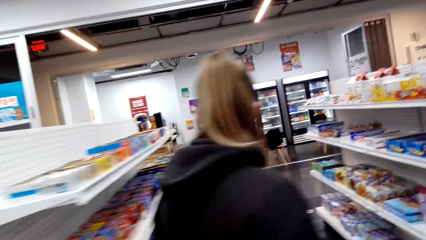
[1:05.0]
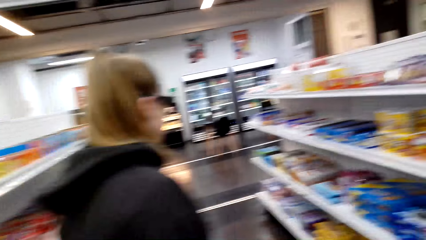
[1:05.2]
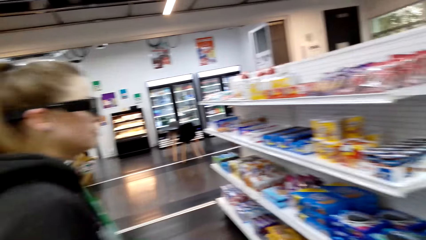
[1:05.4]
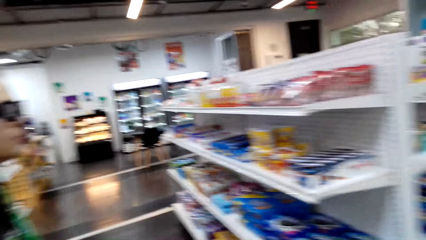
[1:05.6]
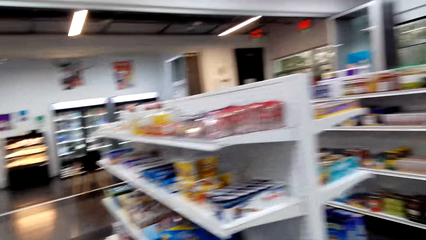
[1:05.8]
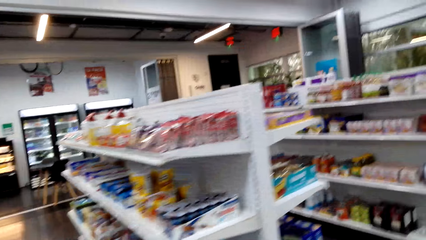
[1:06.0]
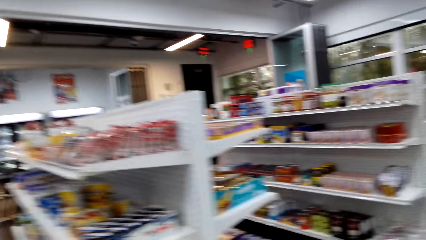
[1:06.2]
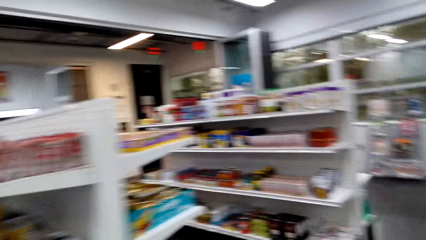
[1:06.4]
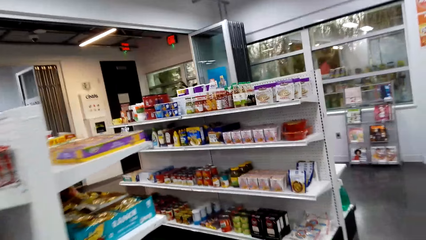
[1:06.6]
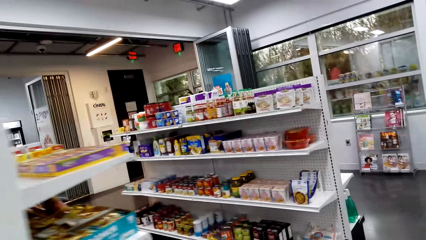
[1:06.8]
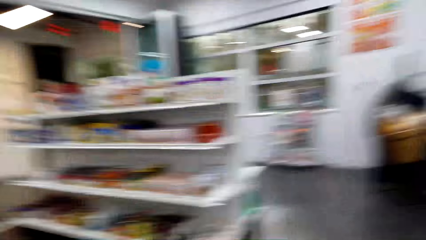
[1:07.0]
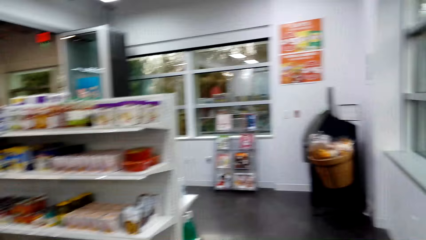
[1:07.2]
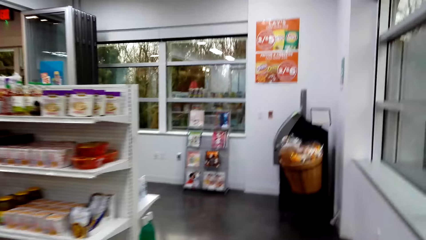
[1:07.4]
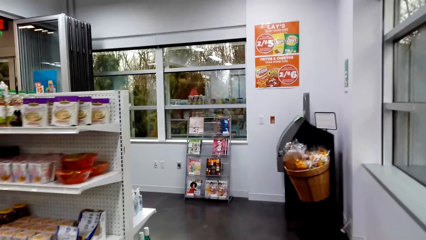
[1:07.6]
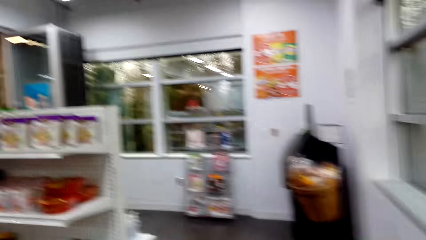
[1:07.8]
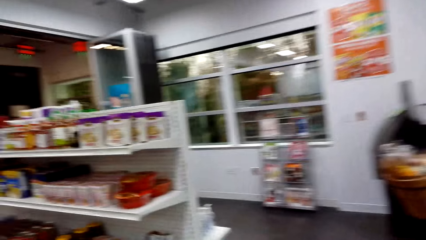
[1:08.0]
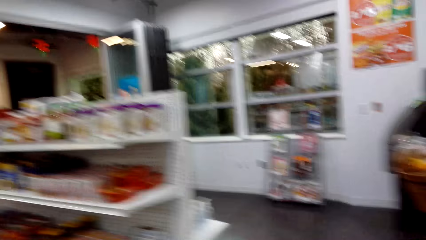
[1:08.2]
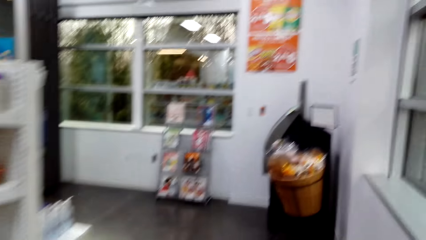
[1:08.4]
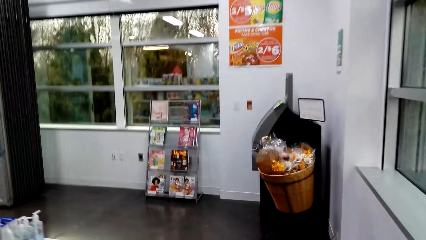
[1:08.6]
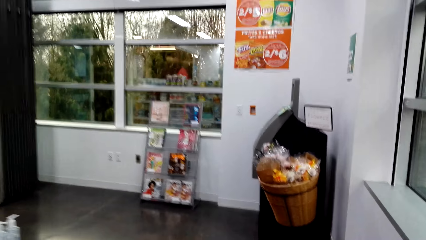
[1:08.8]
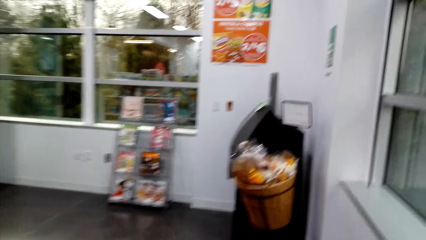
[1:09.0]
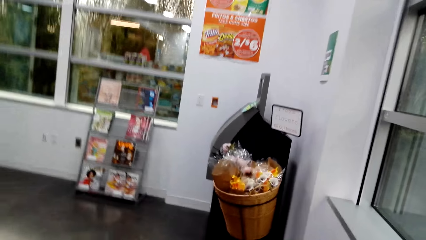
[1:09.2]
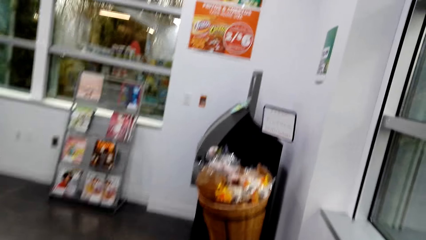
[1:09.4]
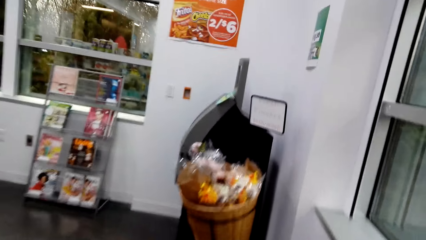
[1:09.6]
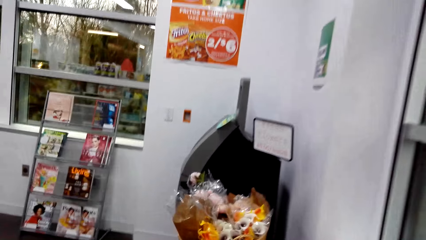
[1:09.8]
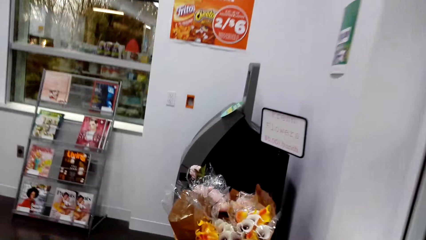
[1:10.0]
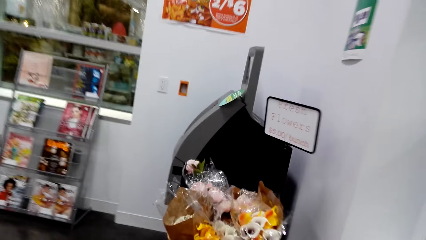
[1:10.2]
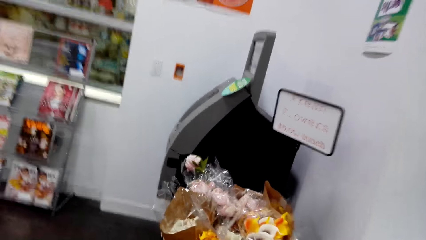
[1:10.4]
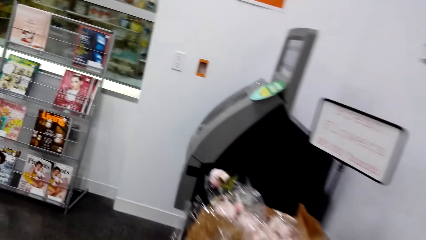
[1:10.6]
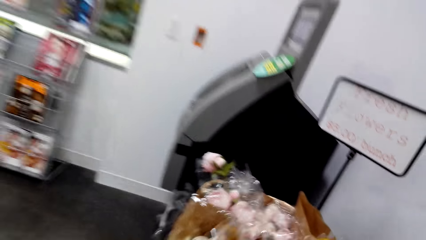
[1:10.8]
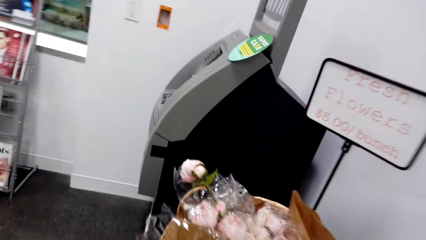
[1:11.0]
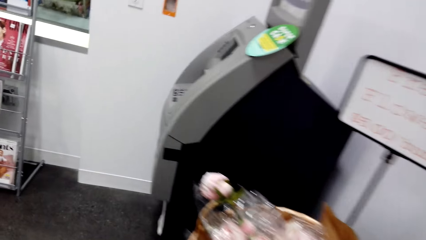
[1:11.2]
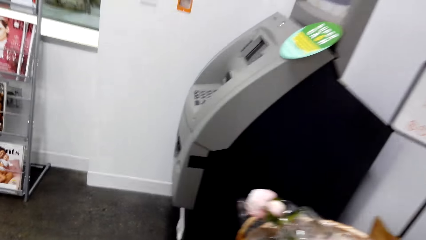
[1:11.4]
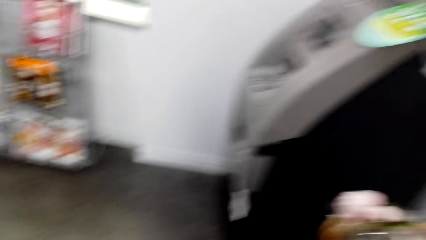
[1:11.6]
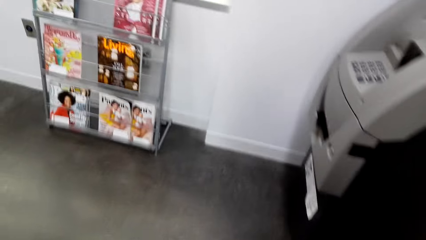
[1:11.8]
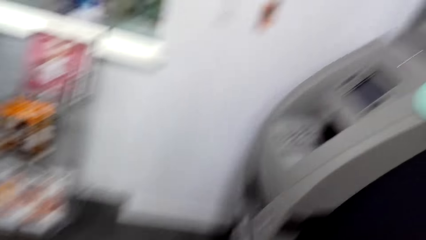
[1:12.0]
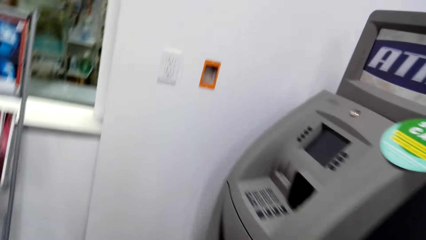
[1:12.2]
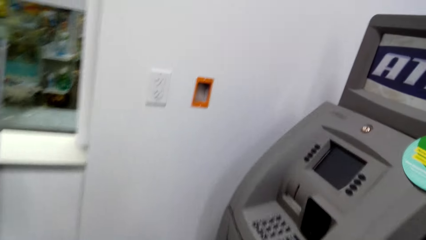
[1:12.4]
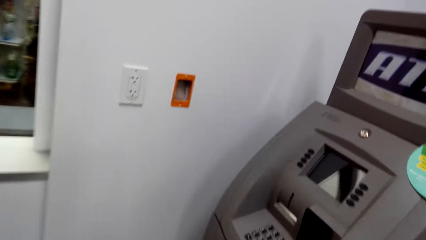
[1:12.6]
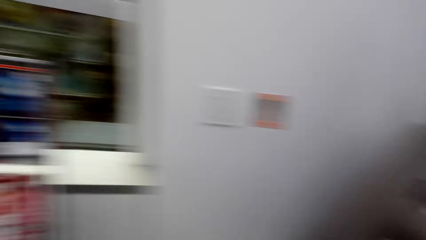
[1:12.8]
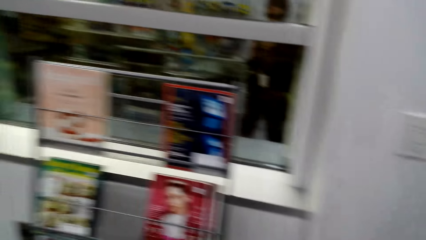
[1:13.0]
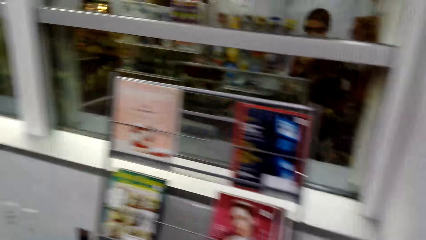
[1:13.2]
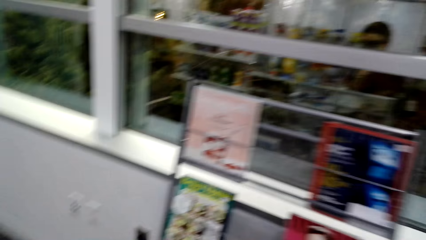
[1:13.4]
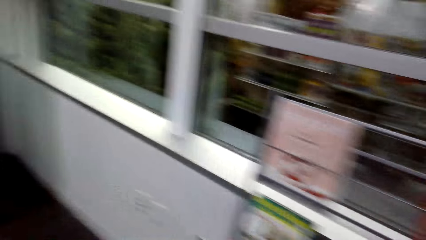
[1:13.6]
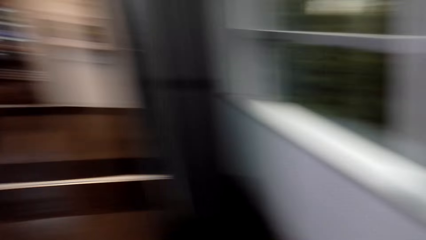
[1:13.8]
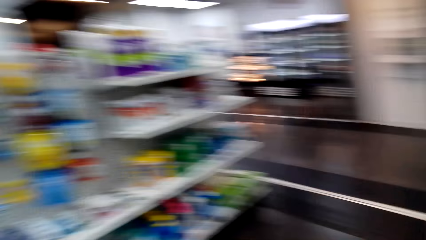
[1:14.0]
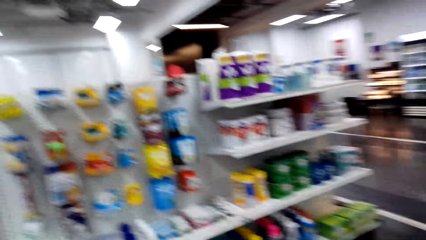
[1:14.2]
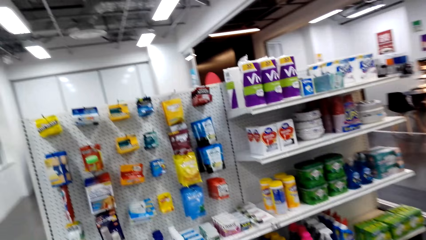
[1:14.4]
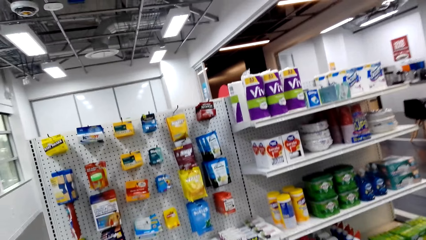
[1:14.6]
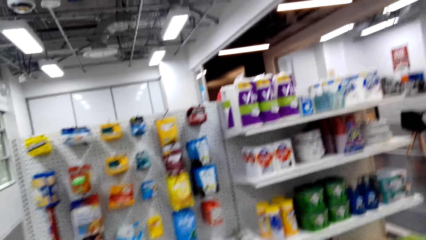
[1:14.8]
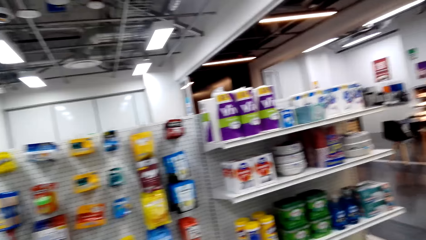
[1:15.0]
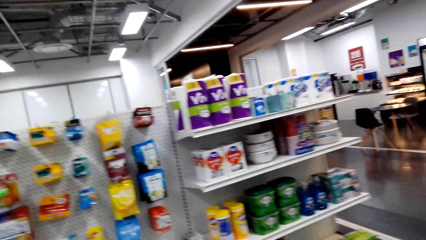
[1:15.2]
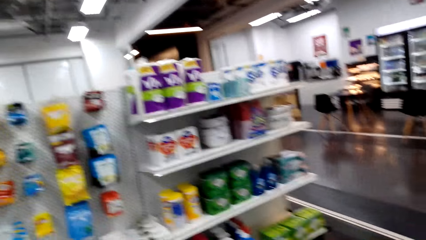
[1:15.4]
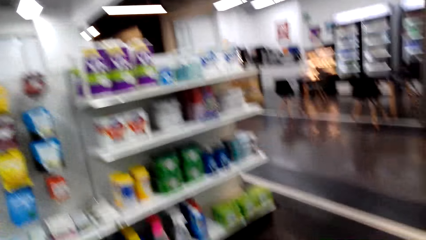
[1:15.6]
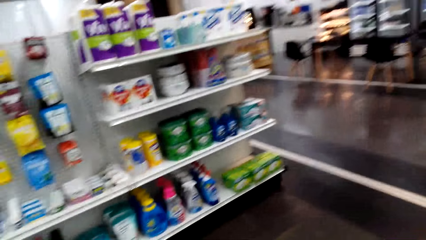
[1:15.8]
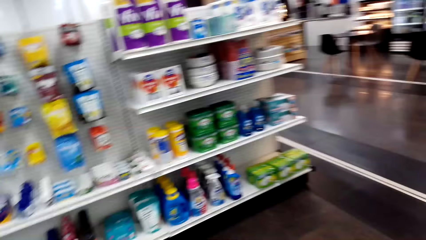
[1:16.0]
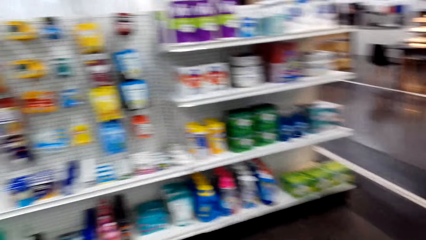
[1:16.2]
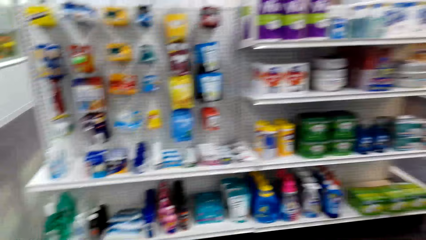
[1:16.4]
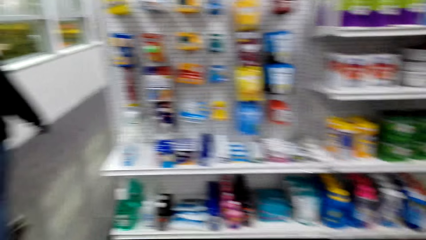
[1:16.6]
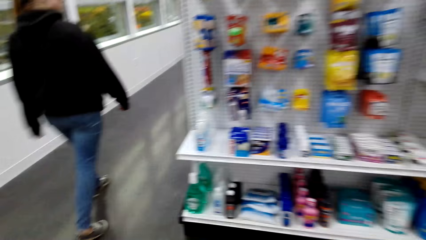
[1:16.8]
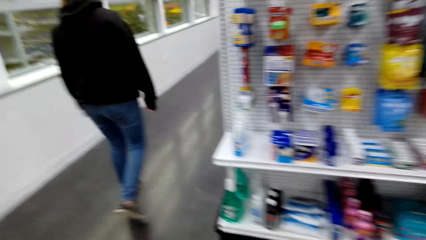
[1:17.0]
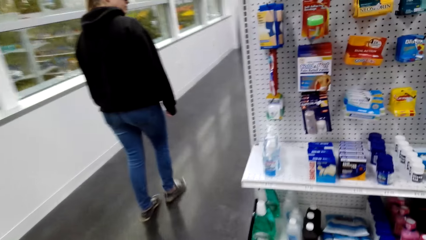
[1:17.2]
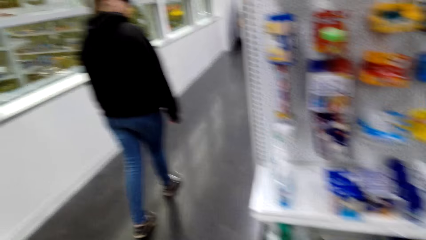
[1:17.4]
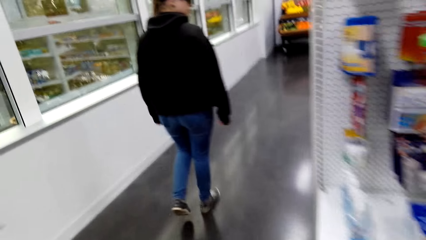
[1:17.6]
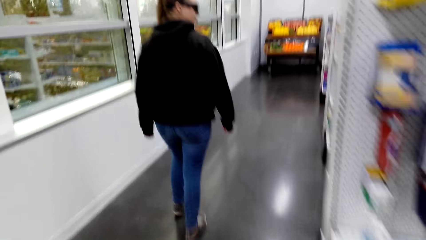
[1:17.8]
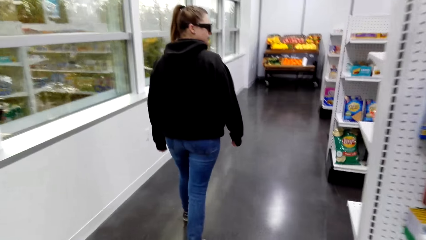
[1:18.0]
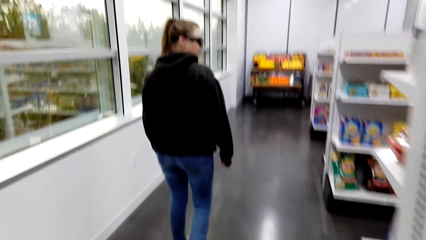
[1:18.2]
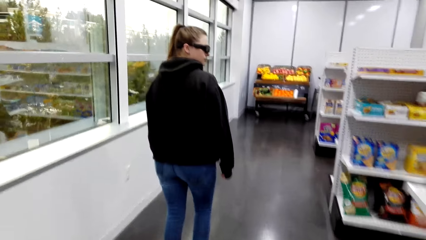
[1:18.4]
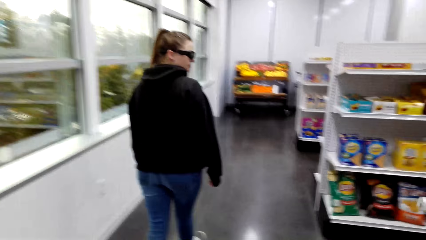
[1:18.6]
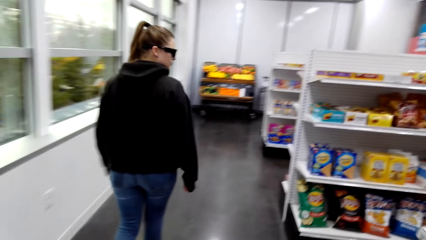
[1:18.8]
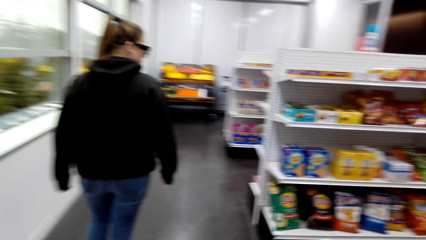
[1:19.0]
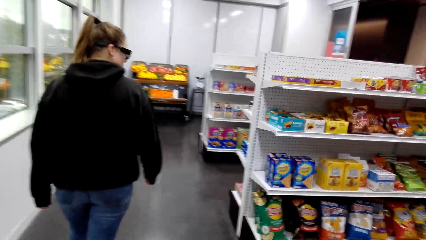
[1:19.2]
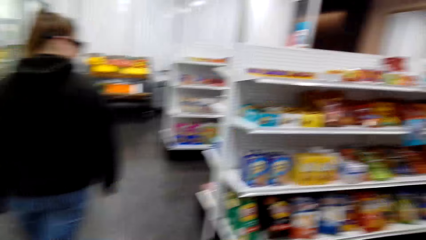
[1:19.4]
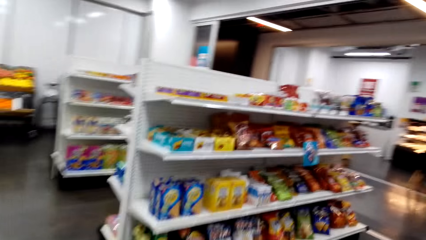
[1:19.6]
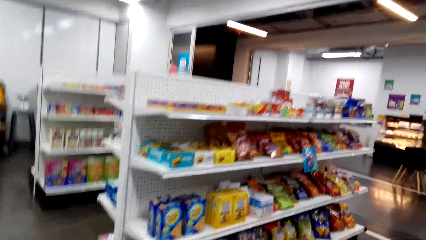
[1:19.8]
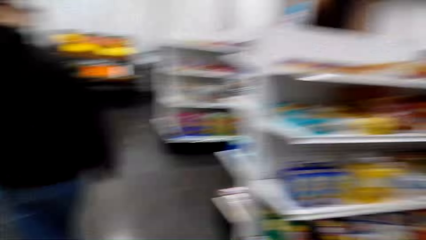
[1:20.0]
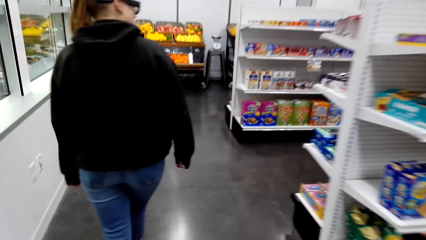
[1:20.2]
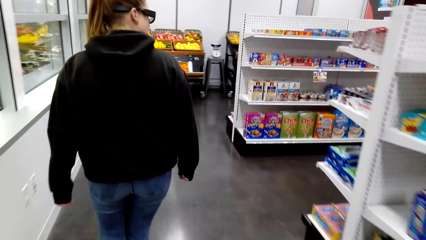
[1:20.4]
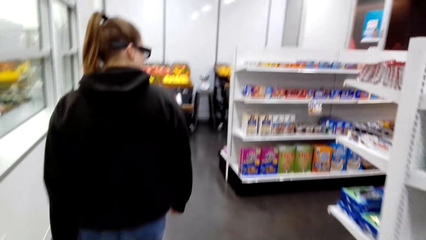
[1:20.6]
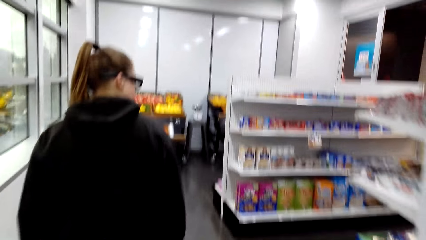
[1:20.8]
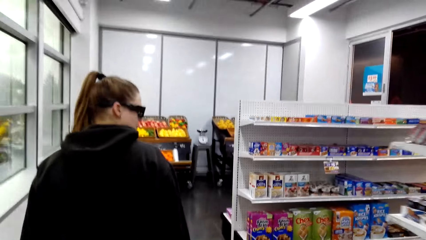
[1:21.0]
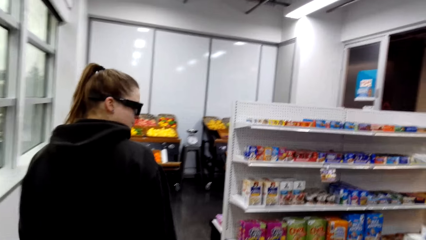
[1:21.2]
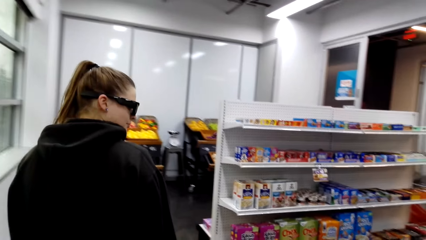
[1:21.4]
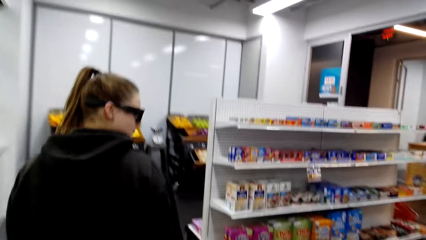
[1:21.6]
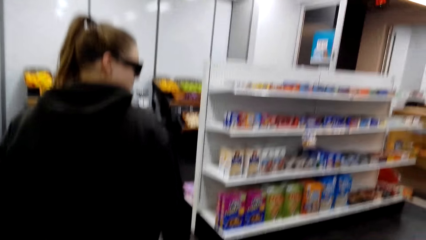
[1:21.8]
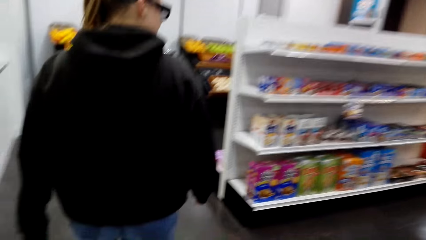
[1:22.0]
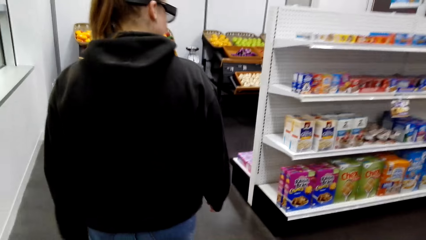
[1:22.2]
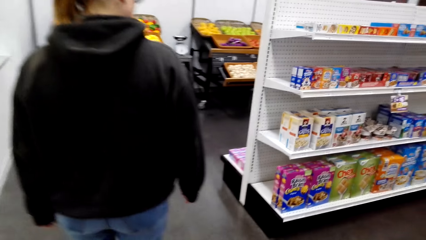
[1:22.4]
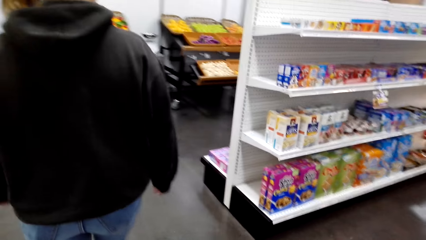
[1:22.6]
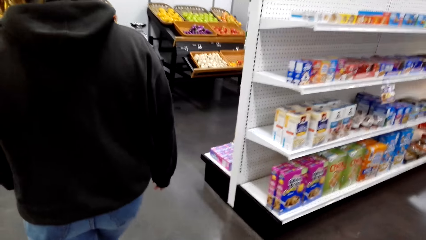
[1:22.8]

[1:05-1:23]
A person checks items on a shelf. The camera wearer walks in a supermarket. They look around. They walk around the shelf. They walk in the supermarket.
